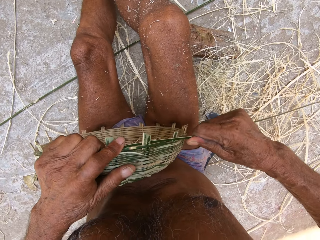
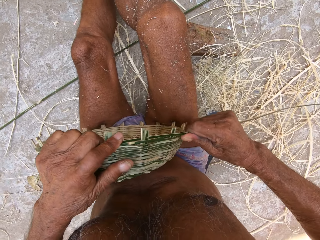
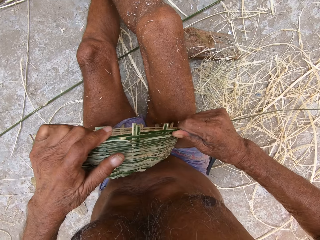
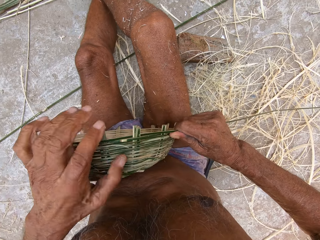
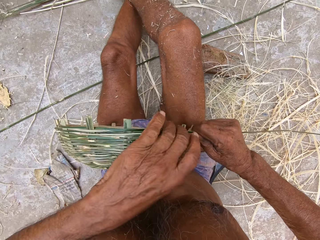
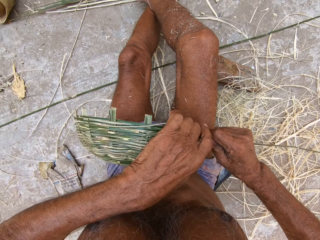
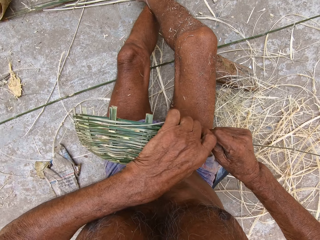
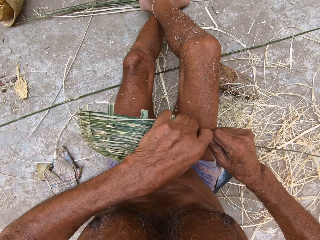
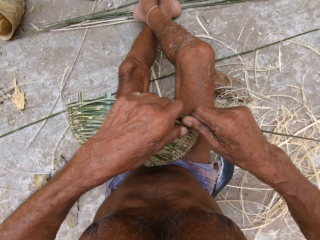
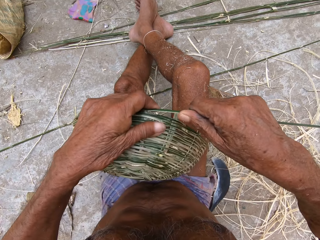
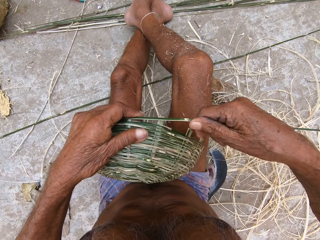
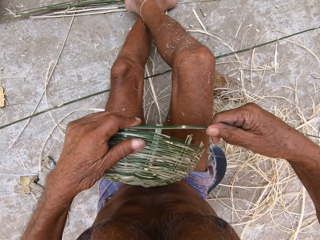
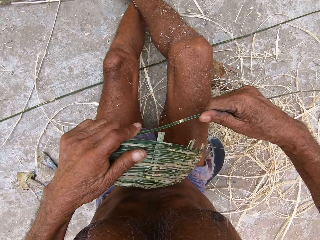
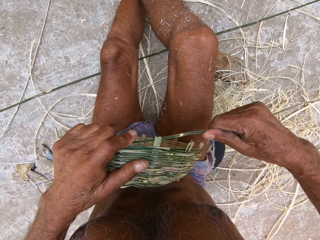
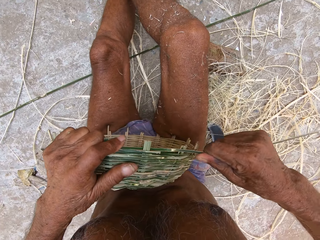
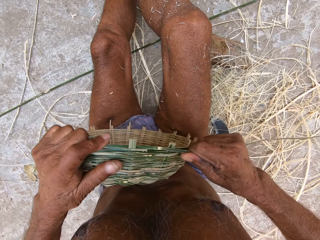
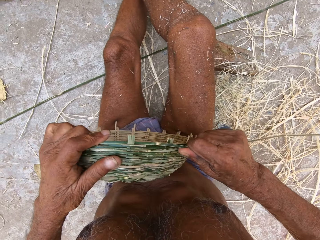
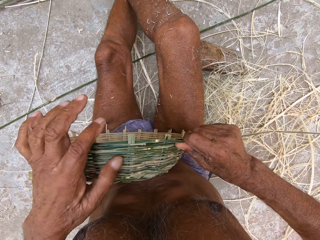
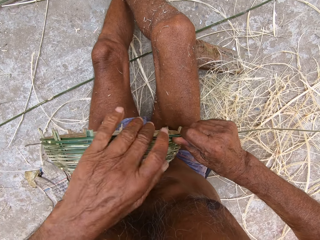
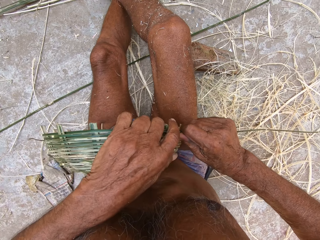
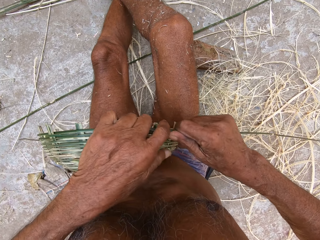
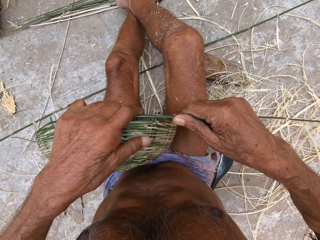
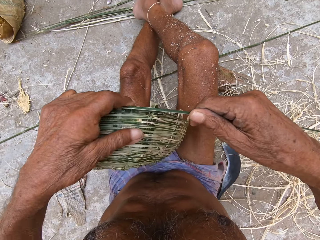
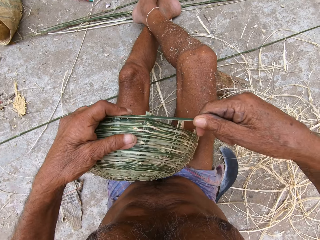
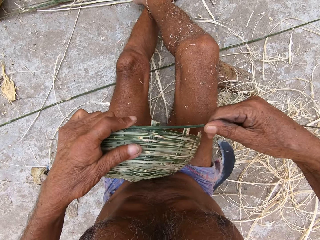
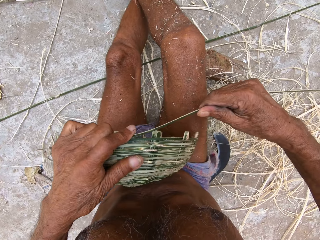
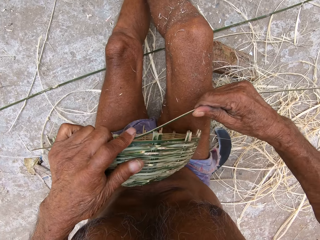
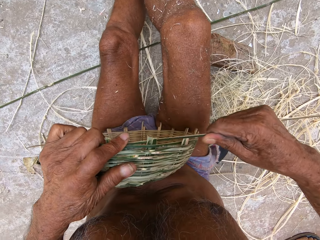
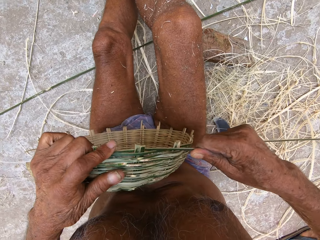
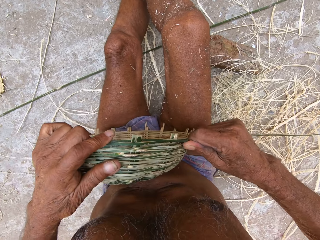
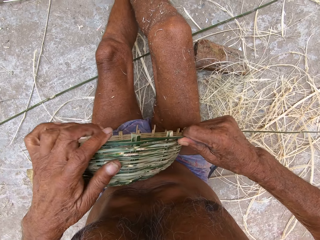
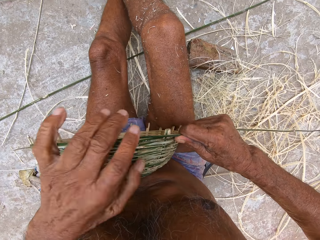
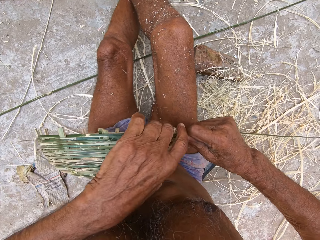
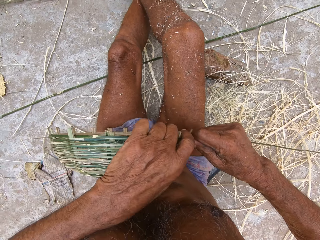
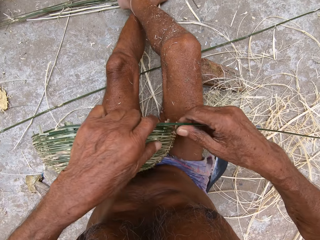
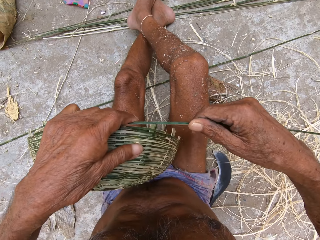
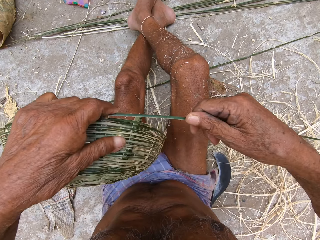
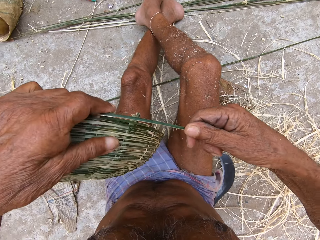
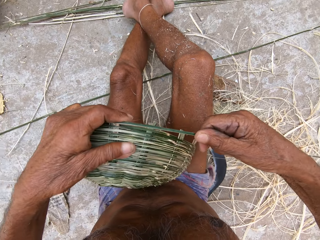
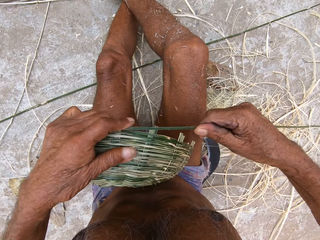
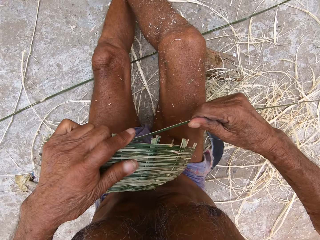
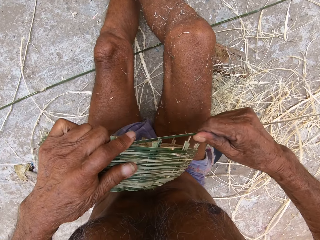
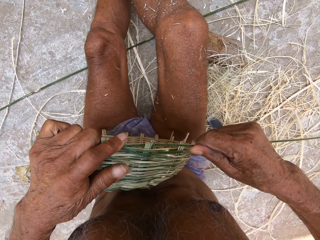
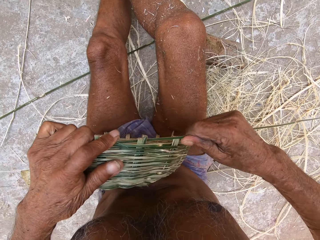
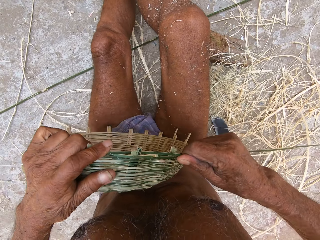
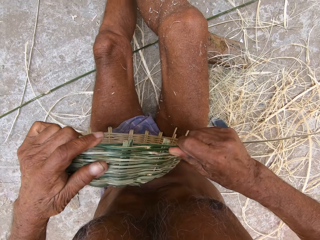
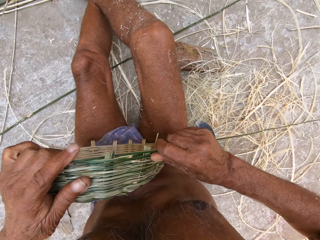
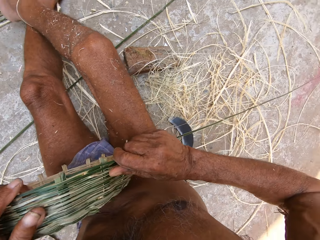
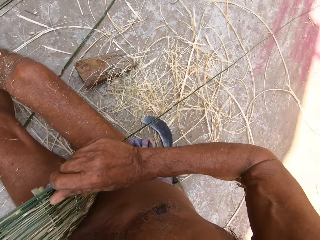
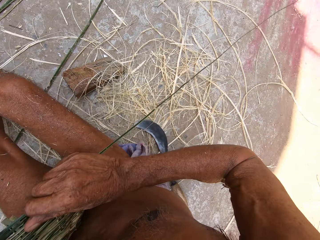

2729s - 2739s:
The camera wearer turns the basket in his left hand. He weaves the bamboo strip in his right hand into the basket in his left hand. He turns the basket in his left hand. He weaves the bamboo strip in his right hand into the basket in his left hand. He turns the basket in his left hand. He weaves the bamboo strip in his right hand into the basket in his left hand.

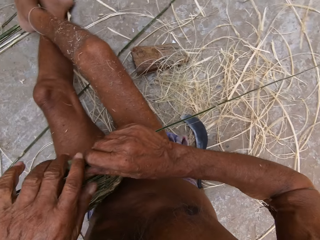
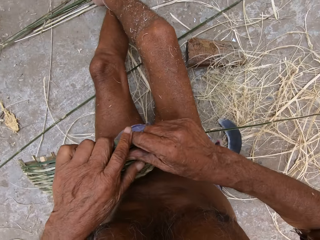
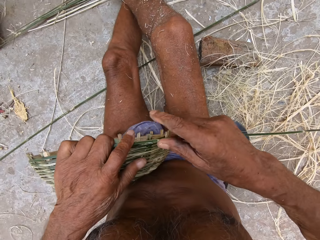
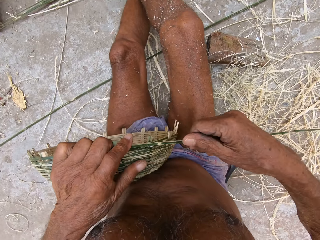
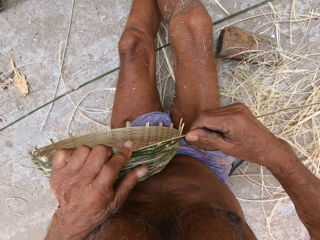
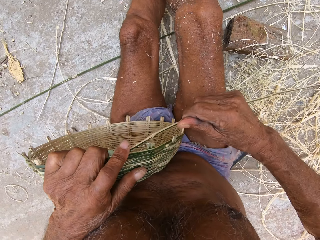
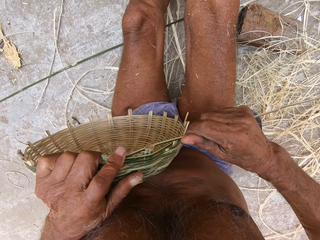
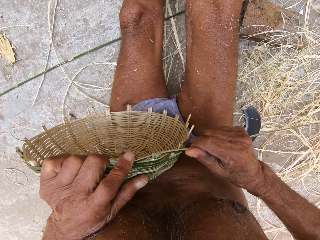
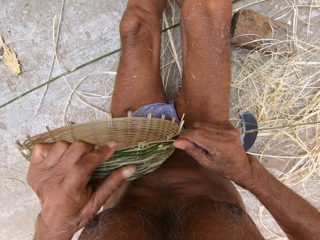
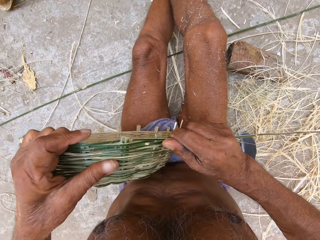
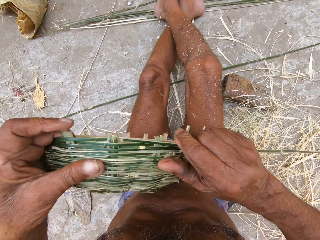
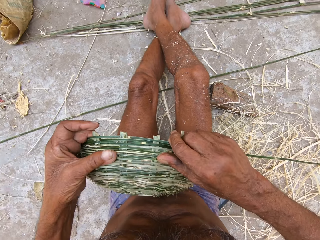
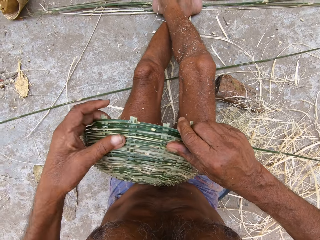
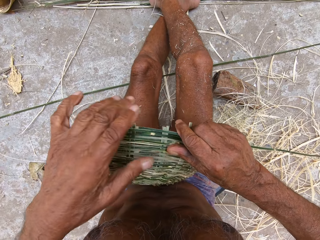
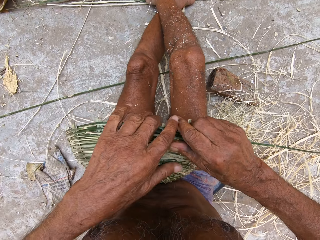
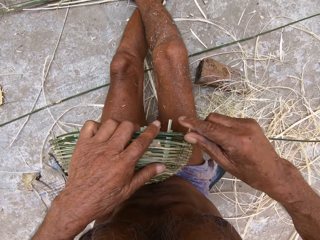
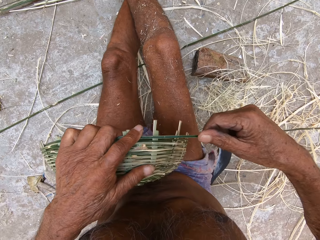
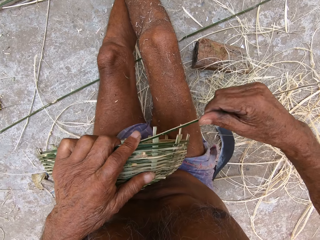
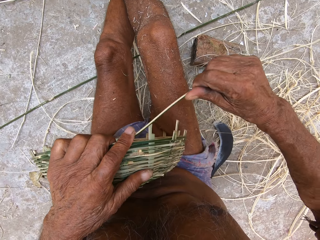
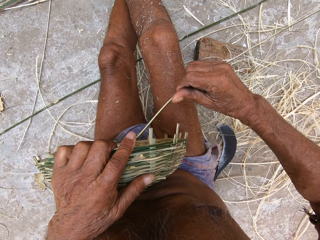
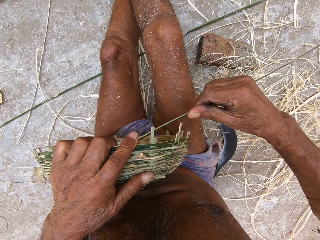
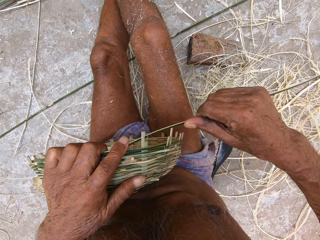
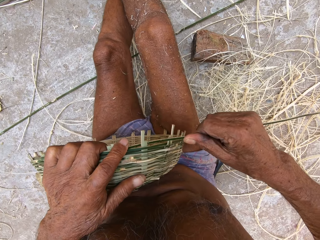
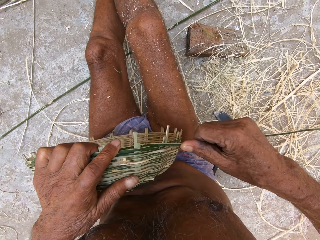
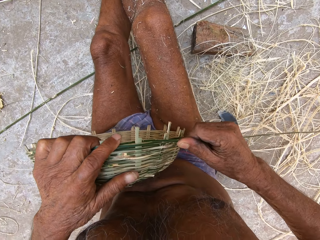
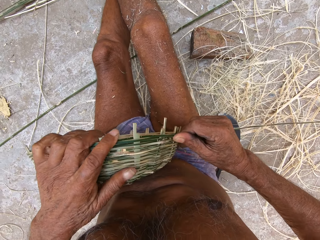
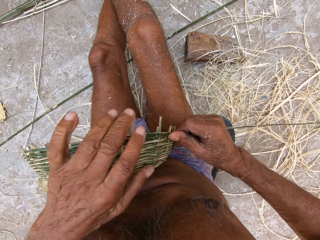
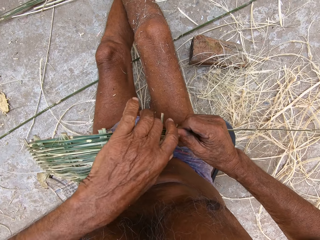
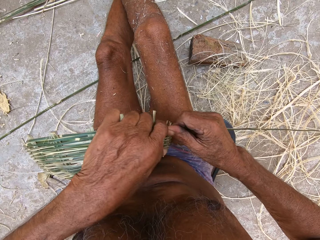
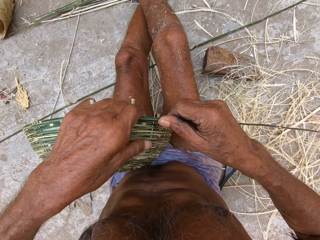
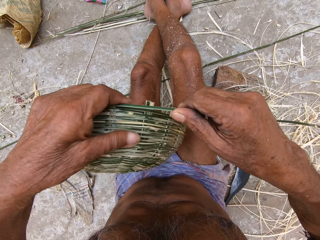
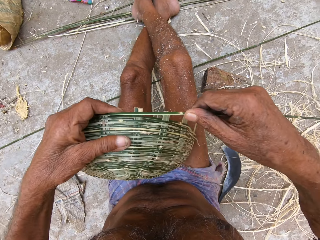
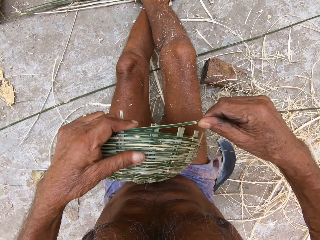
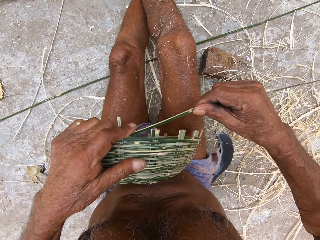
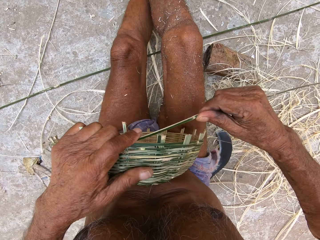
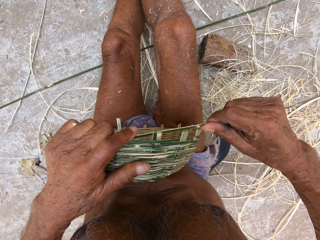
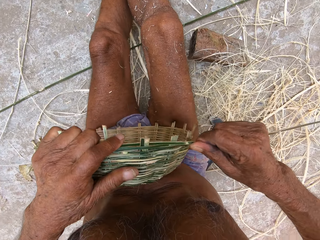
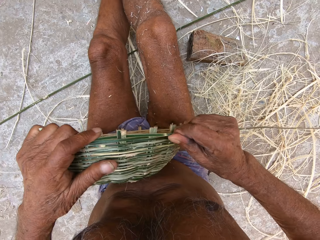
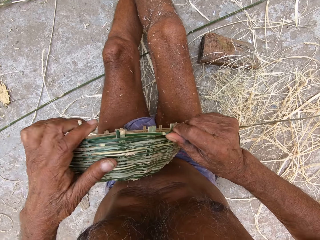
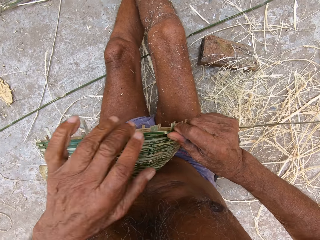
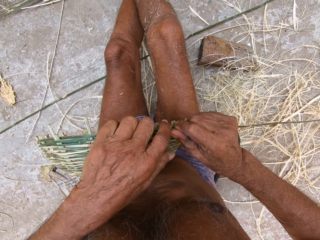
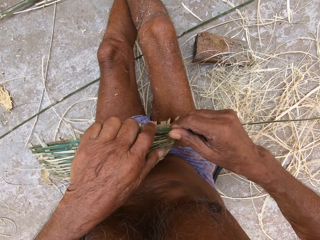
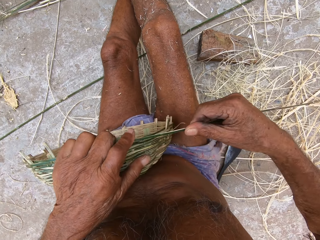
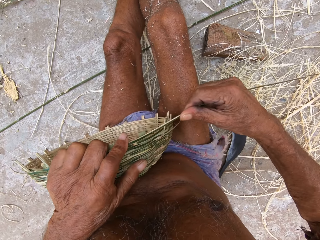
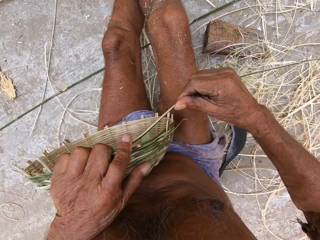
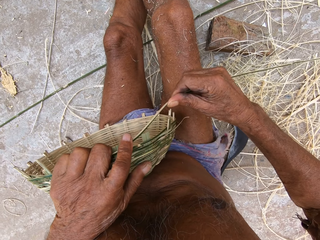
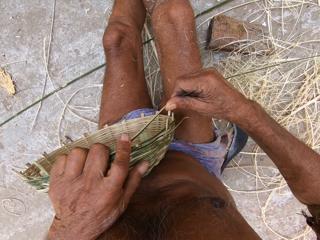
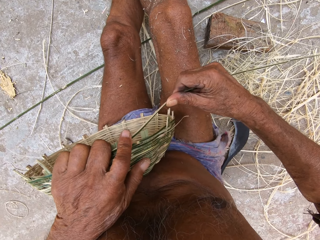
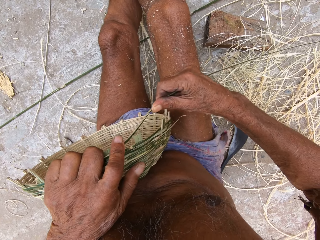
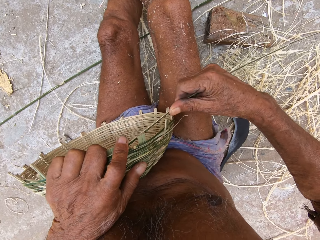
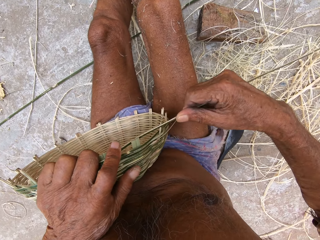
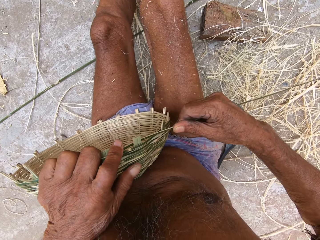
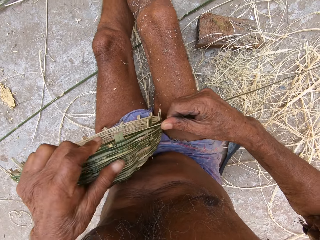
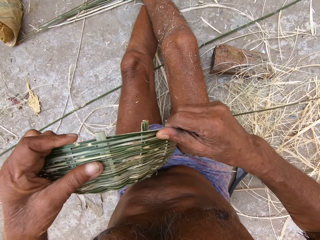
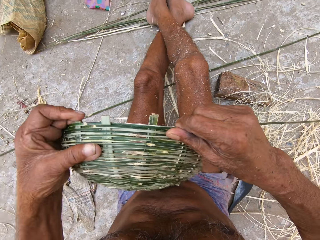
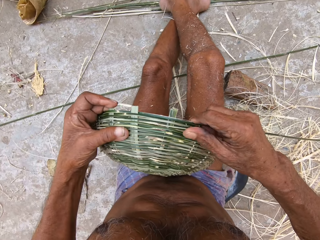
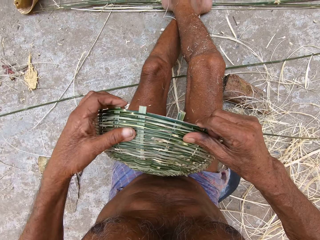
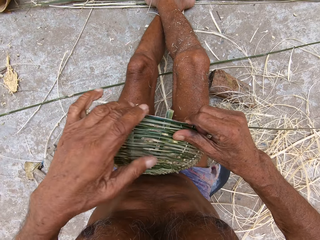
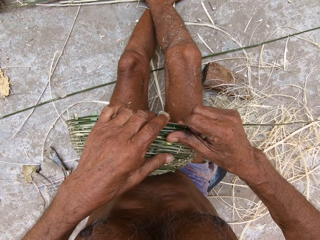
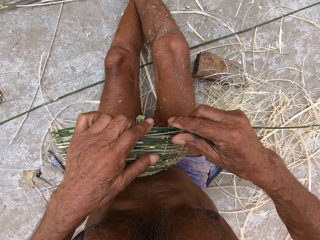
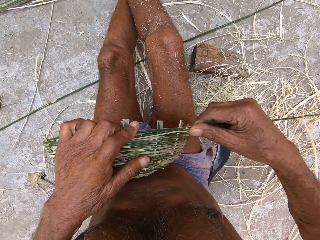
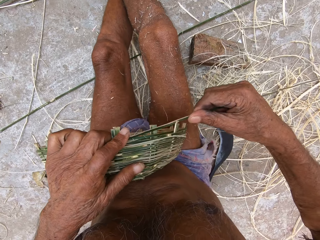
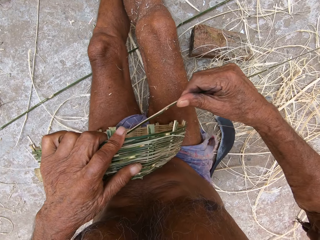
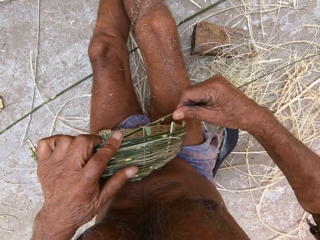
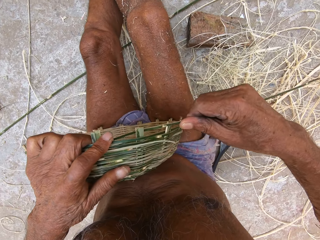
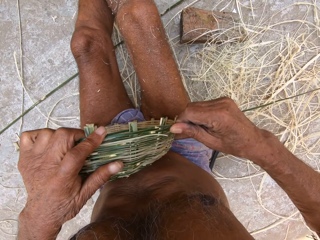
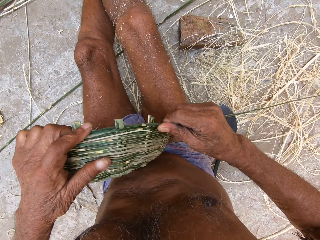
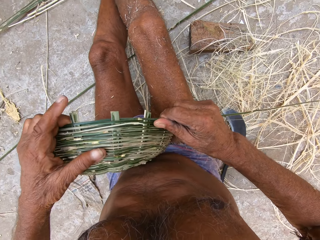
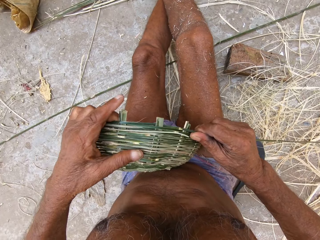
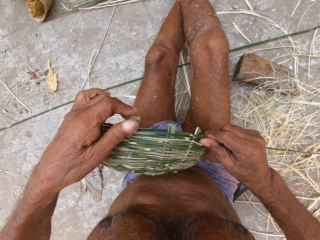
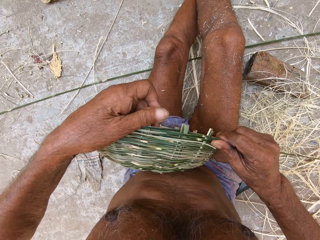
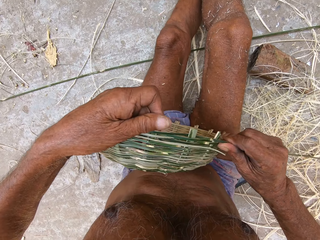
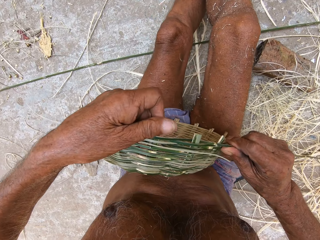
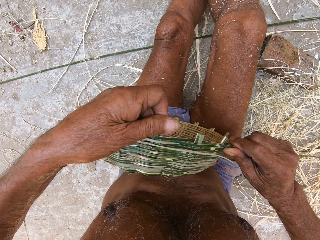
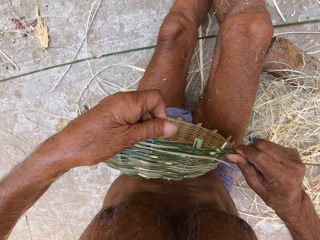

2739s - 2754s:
The camera wearer turns the basket in his left hand. He weaves the bamboo strip in his right hand into the basket in his left hand. He turns the basket in his left hand. He weaves the bamboo strip in his right hand into the basket in his left hand. He turns the basket in his left hand. He weaves the bamboo strip in his right hand into the basket in his left hand.
